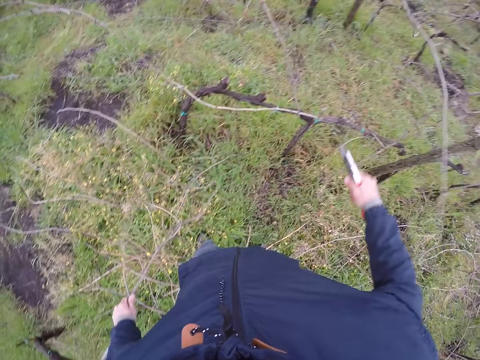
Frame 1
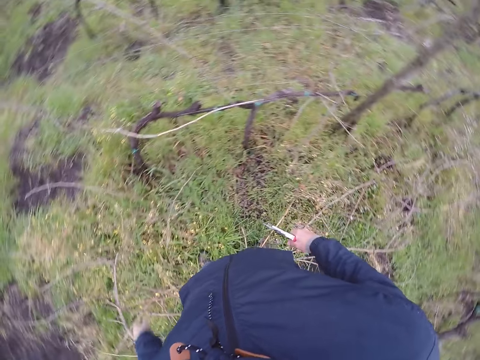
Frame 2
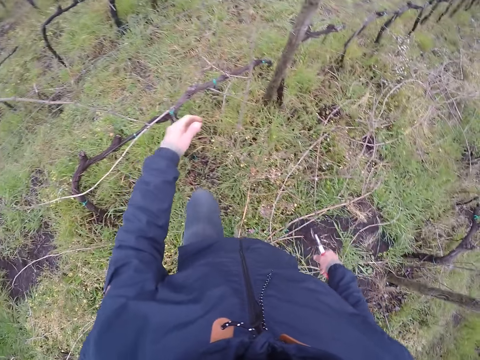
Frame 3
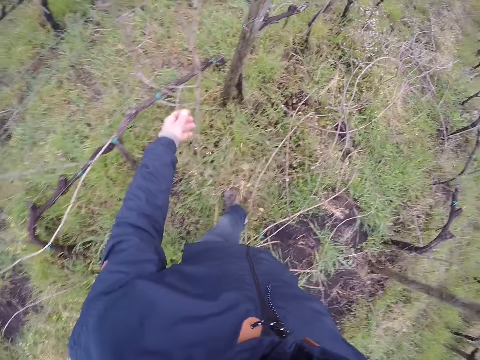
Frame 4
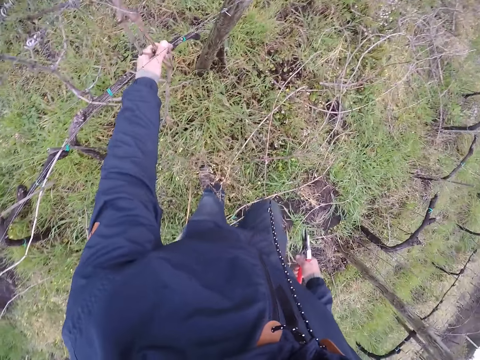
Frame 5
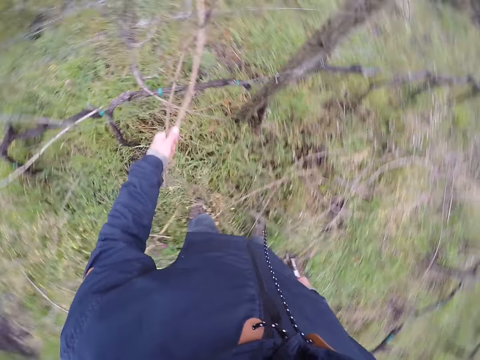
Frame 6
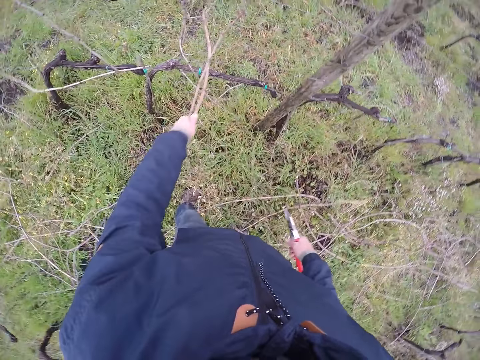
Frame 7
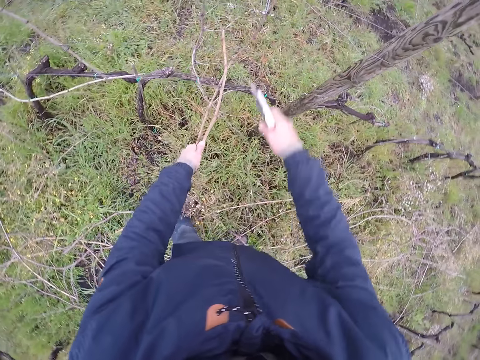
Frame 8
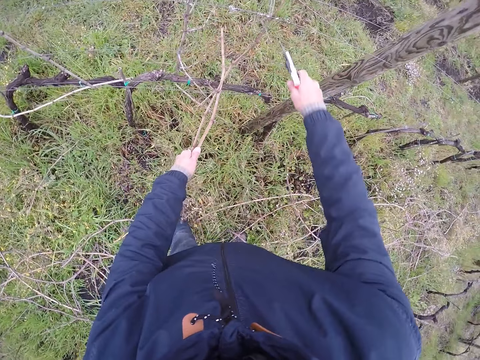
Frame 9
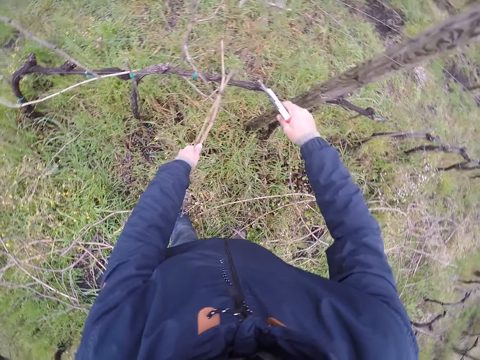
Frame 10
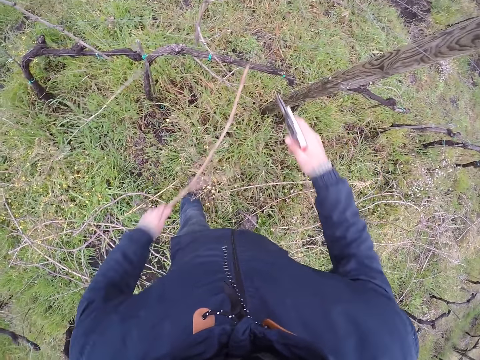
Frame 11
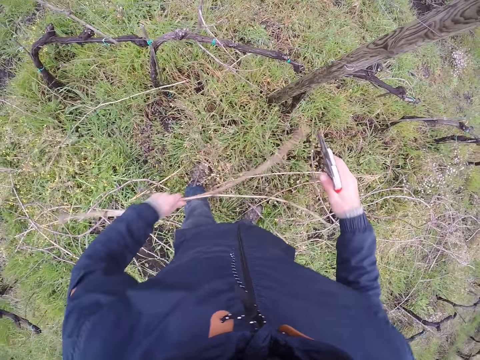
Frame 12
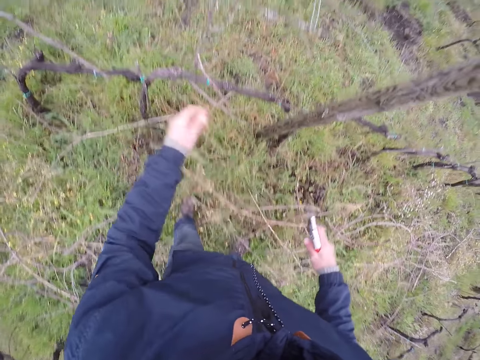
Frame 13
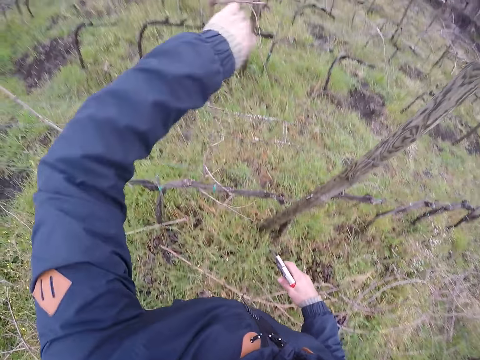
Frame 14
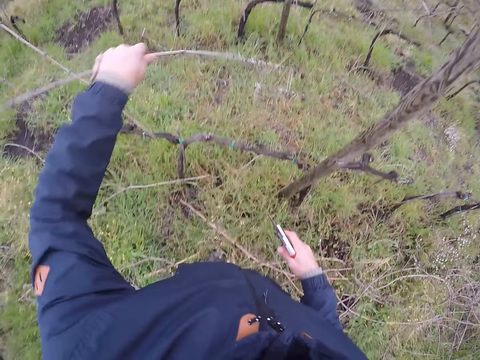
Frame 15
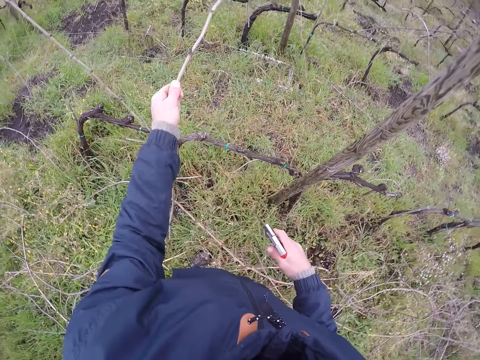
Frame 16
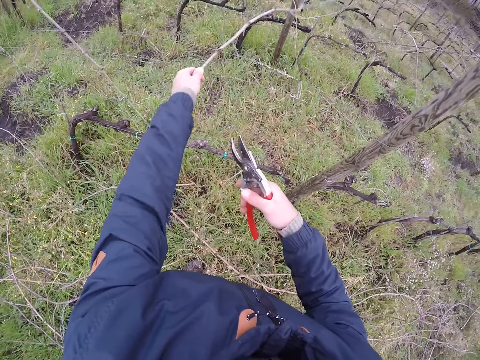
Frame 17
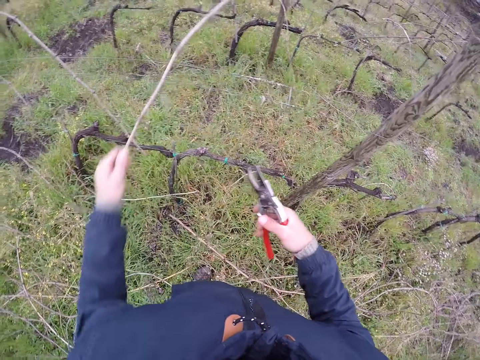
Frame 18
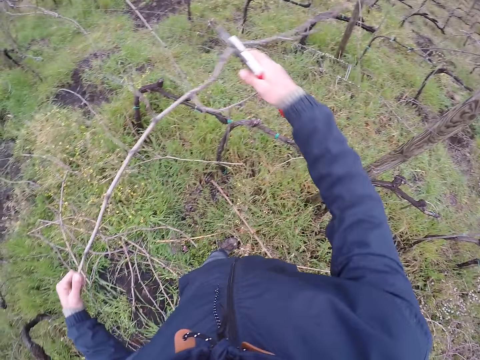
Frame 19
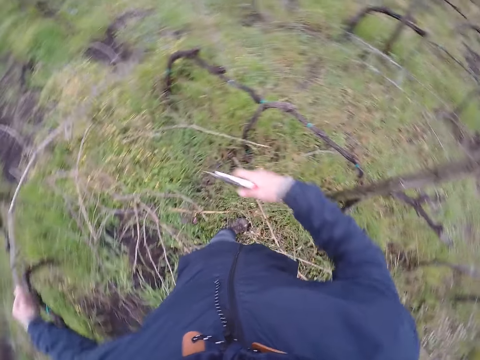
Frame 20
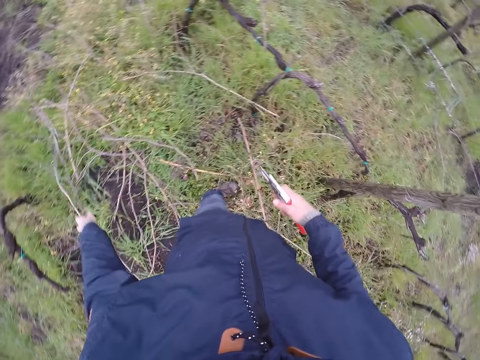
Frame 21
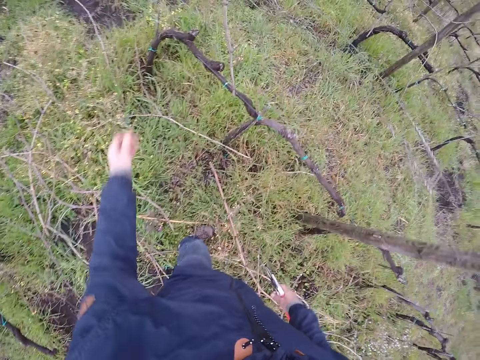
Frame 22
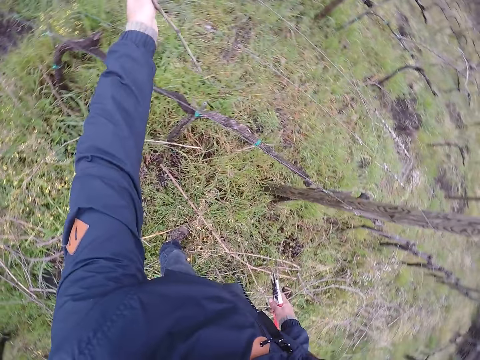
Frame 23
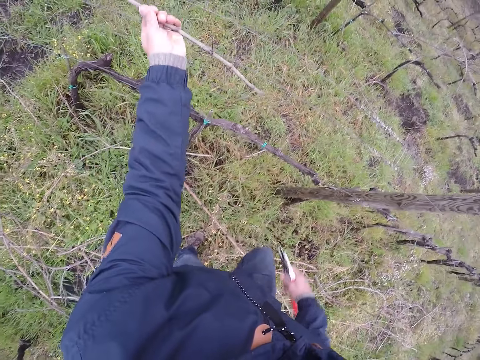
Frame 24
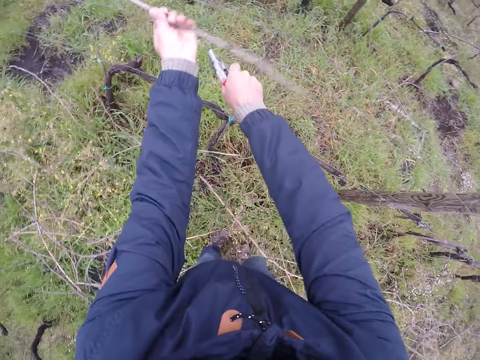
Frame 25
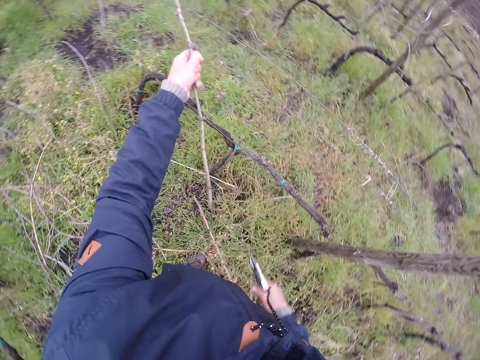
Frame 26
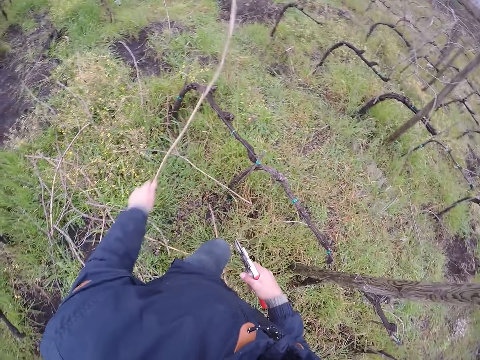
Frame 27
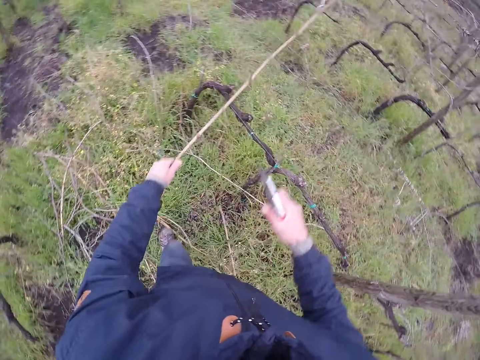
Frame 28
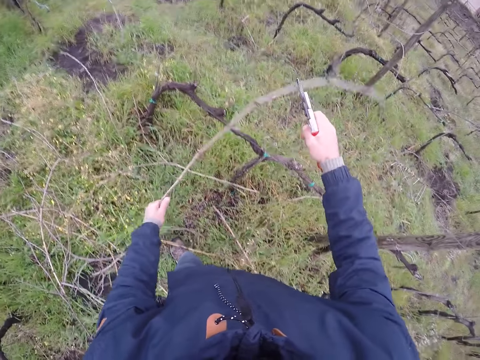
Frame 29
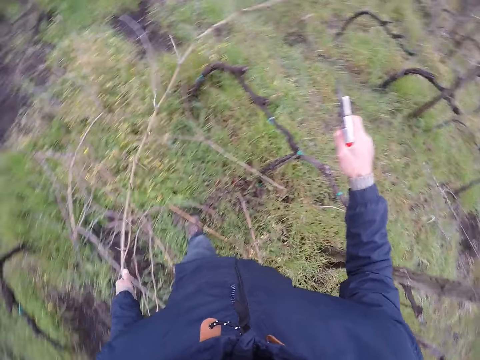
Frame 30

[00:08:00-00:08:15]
The camera wearer drops the branch on the ground with his left hand. He holds a branch with his left hand. He touches the branch. He clips the branch with the pliers or pruning shears in his right hand. He drops the branch on the ground with his left hand. He holds a branch with his left hand. He picks a branch from the fence. He drops the branch on the ground with his left hand. He holds a branch with his left hand. He picks a branch from the floor. He clips the branch with the pliers in his right hand.

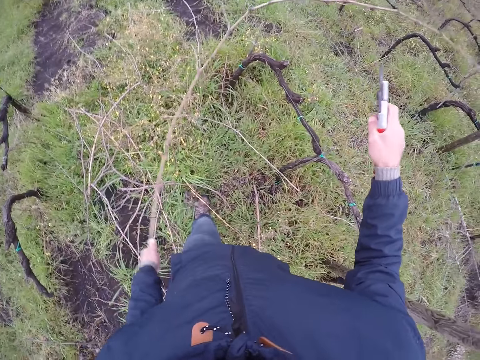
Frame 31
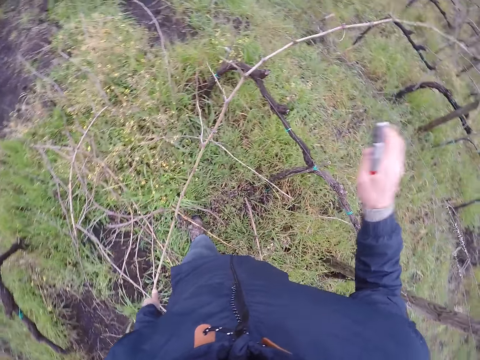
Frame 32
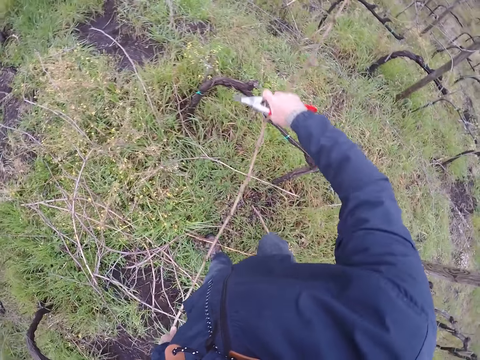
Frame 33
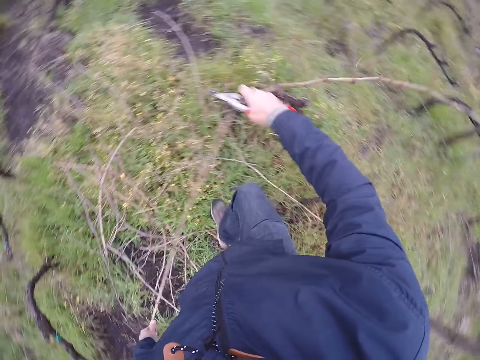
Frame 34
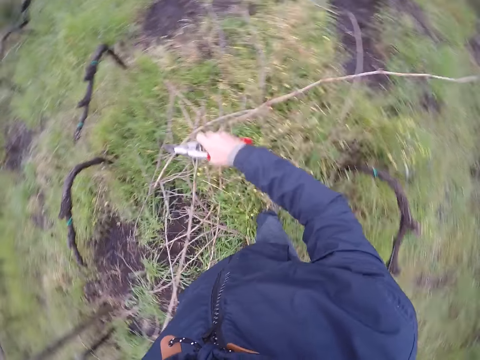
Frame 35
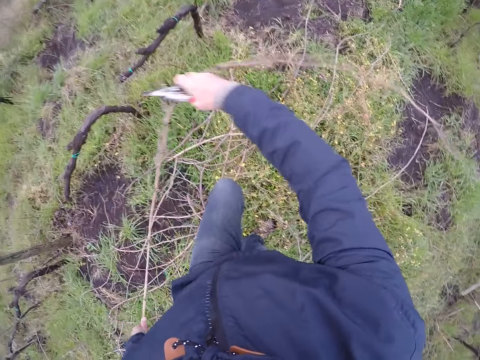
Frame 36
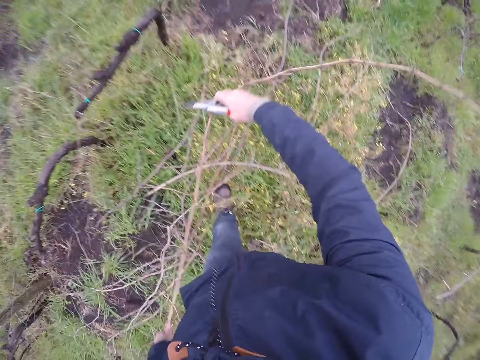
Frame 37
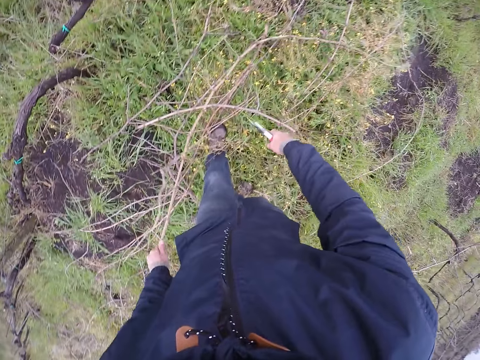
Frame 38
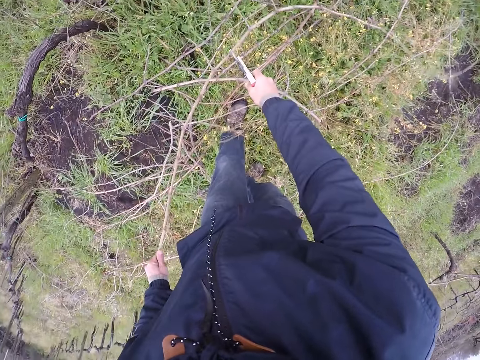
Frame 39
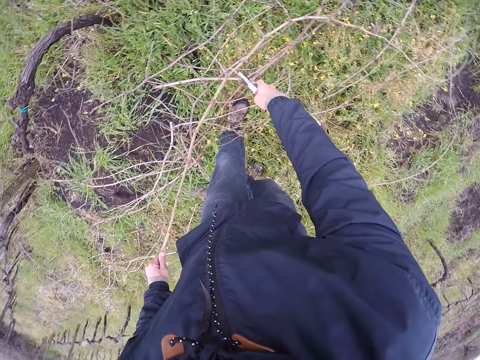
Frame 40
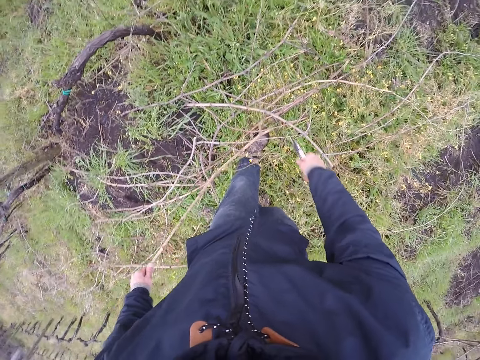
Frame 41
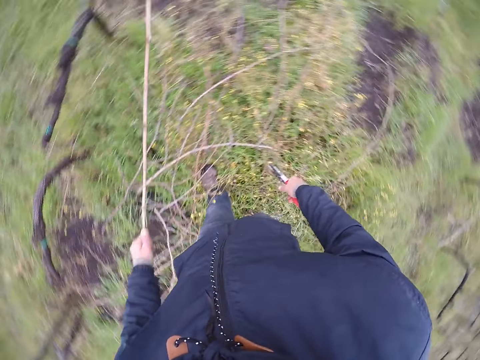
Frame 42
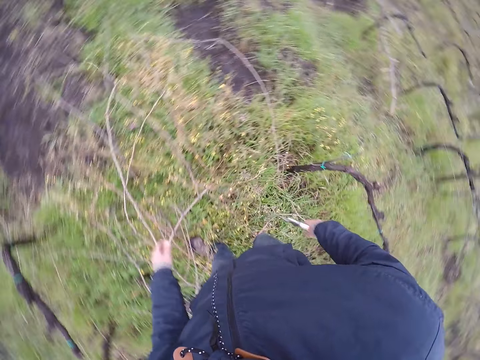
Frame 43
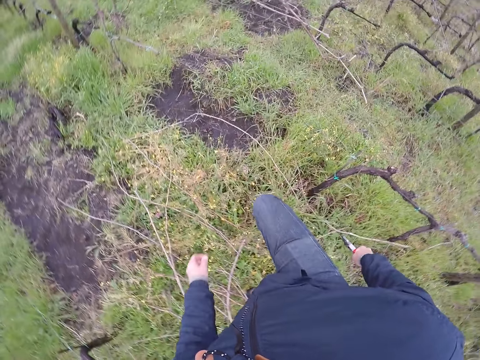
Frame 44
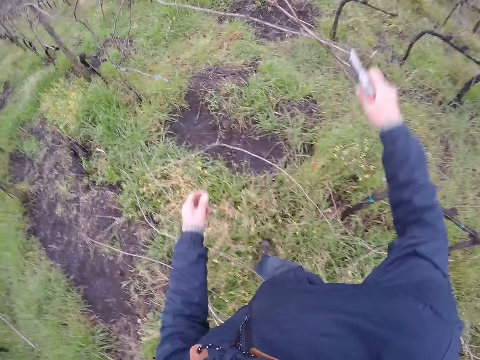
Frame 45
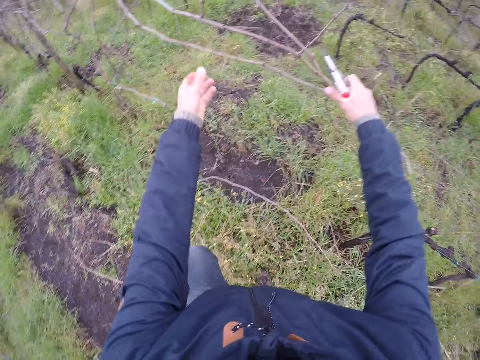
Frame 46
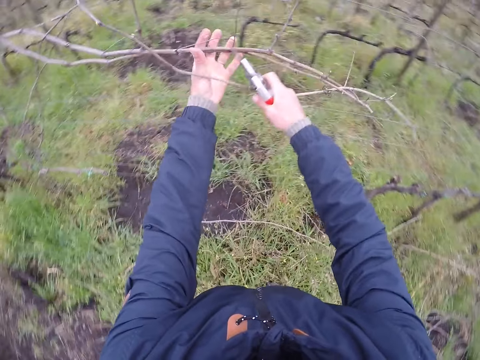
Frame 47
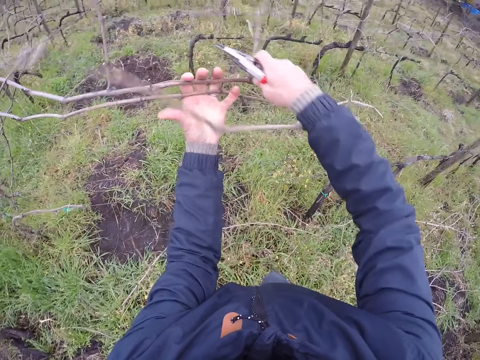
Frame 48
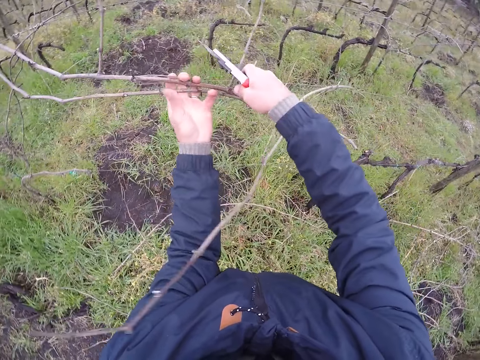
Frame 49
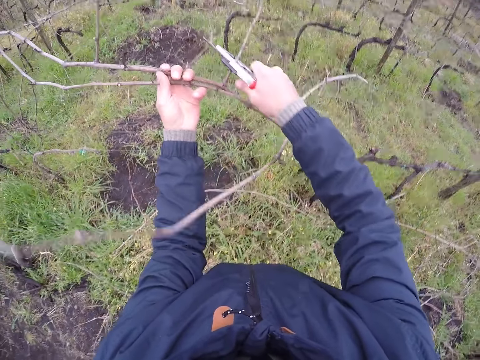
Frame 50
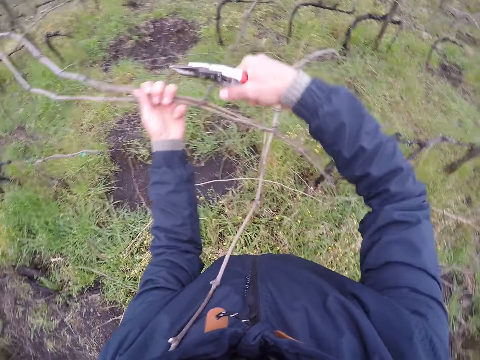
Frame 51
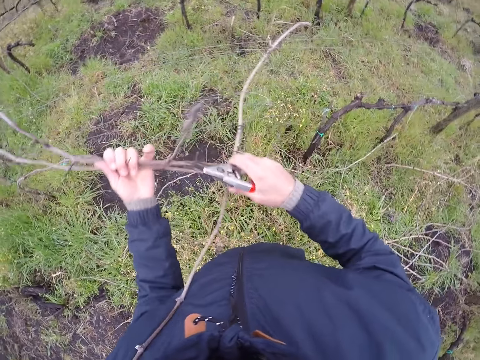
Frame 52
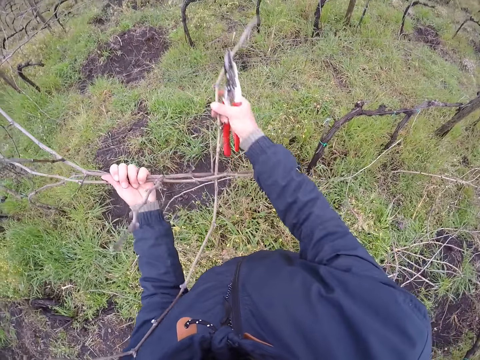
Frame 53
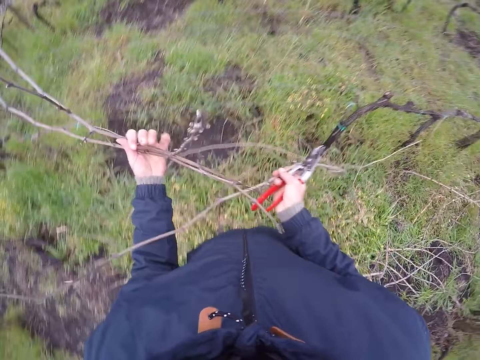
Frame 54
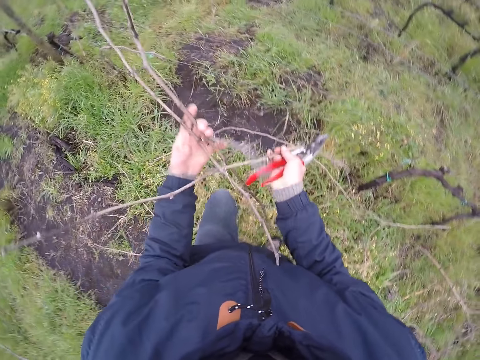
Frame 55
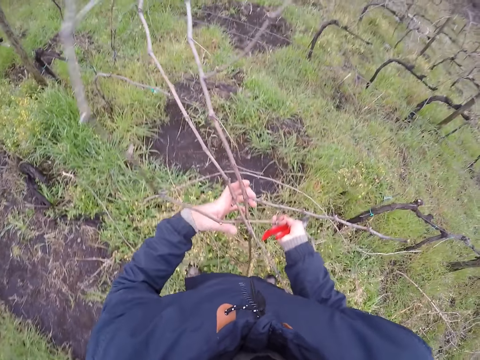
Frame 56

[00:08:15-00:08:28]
The camera wearer holds the branch with both hands. He drops the branch on the ground with his left hand. He trims the branch with pruning shears. He places the branch on the ground. He holds the branch with both hands. He picks branches from the fence. He clips the branch with the pliers in his right hand.
